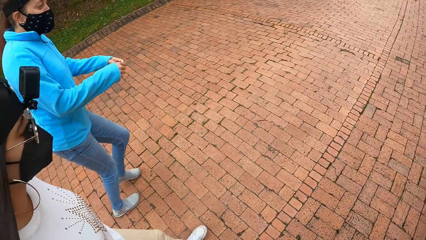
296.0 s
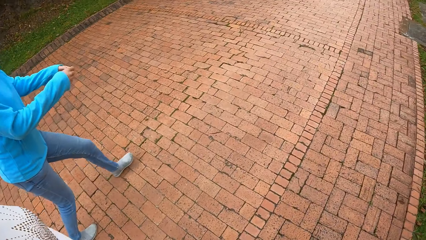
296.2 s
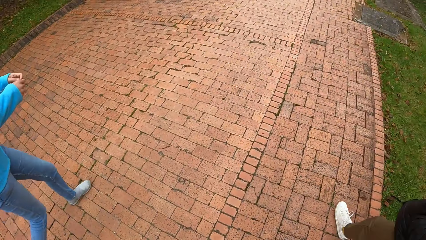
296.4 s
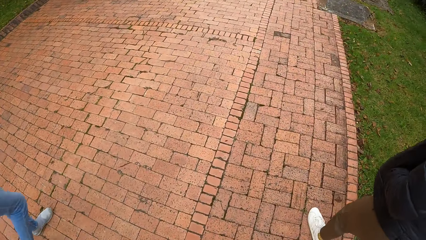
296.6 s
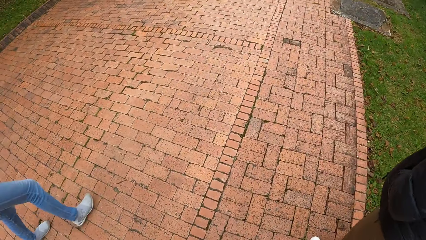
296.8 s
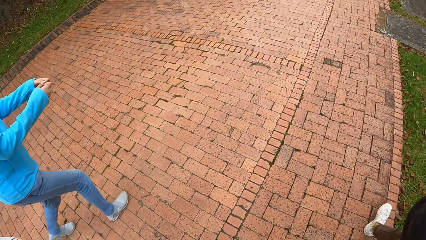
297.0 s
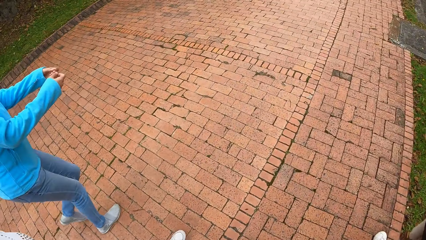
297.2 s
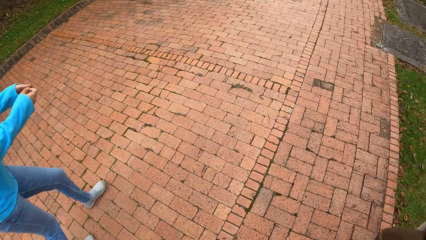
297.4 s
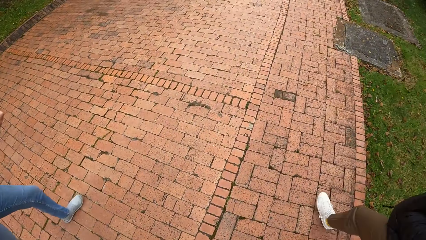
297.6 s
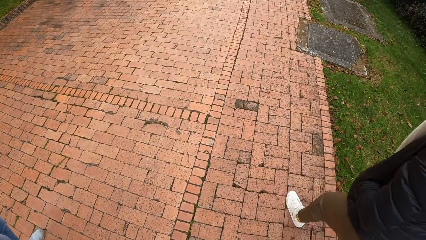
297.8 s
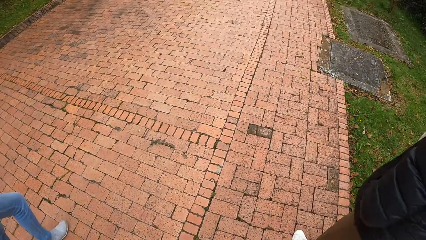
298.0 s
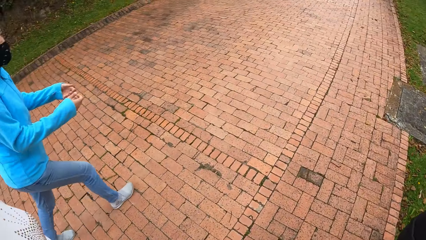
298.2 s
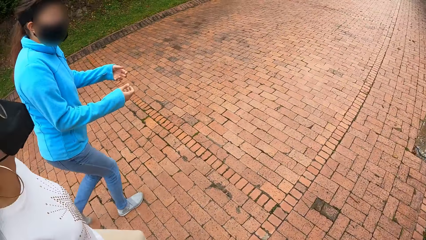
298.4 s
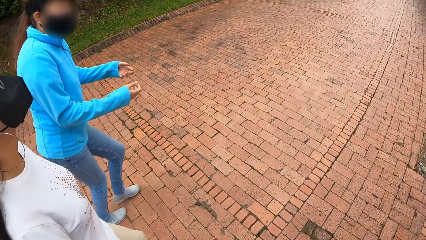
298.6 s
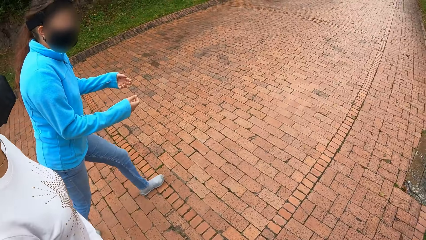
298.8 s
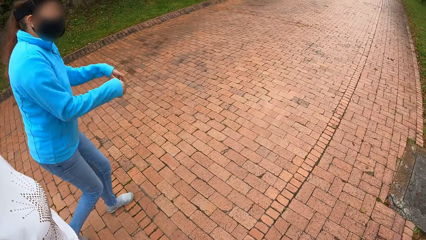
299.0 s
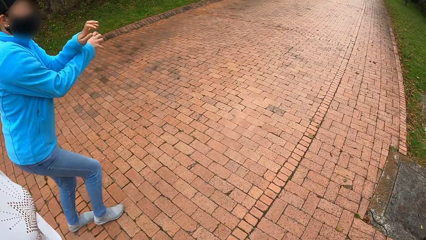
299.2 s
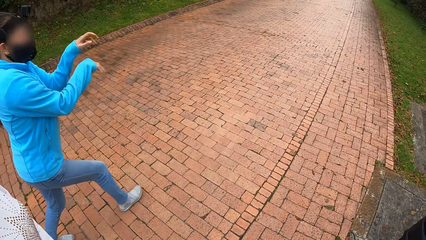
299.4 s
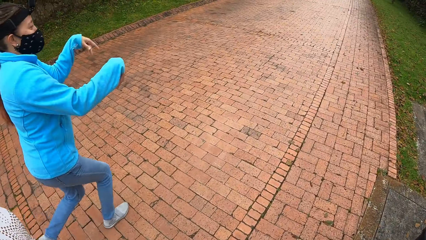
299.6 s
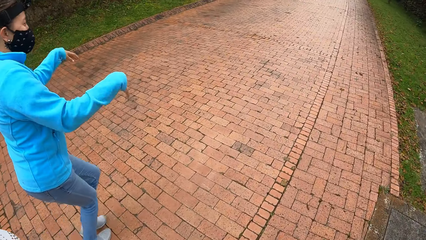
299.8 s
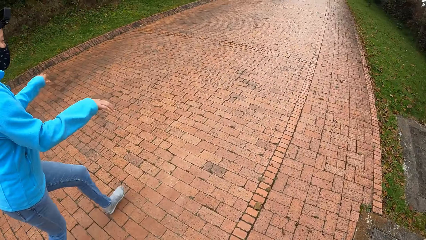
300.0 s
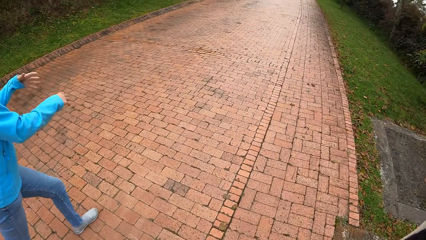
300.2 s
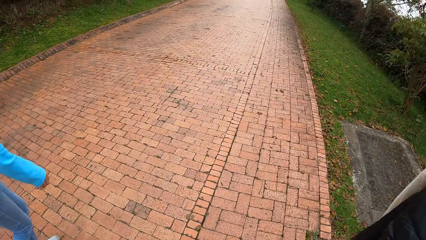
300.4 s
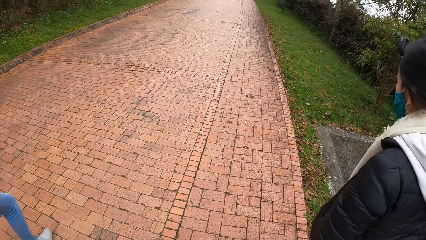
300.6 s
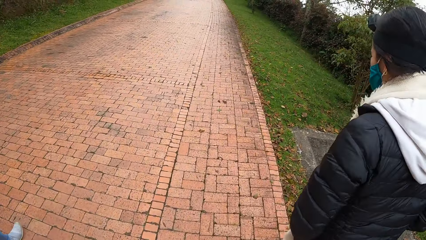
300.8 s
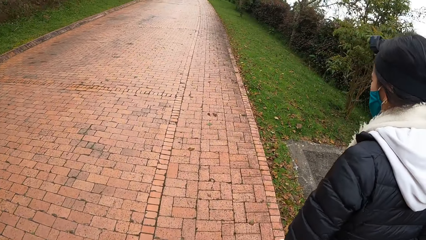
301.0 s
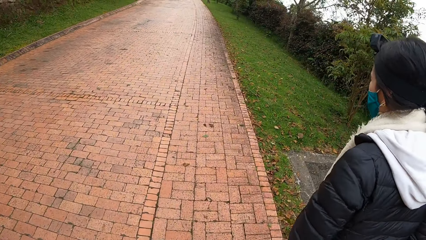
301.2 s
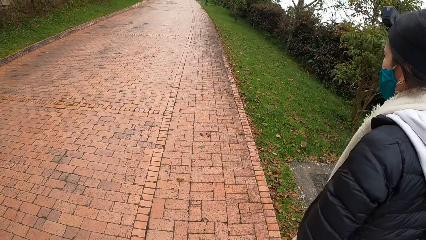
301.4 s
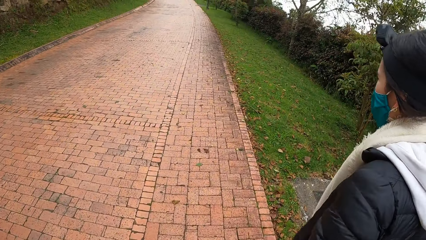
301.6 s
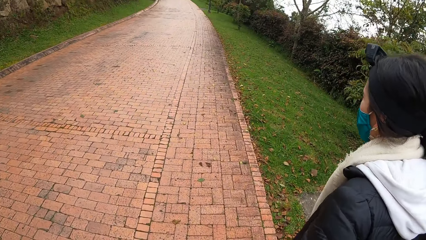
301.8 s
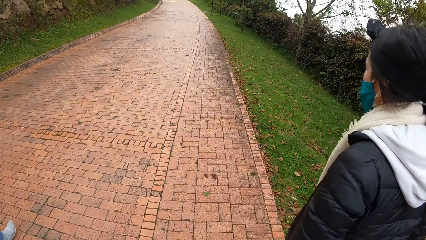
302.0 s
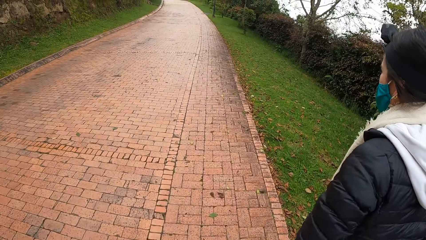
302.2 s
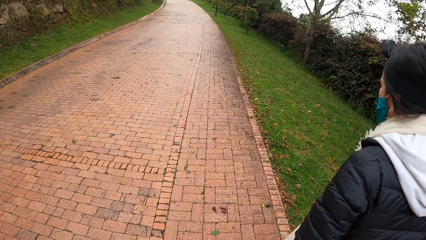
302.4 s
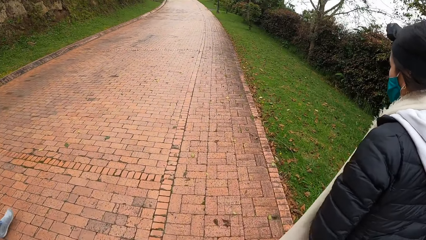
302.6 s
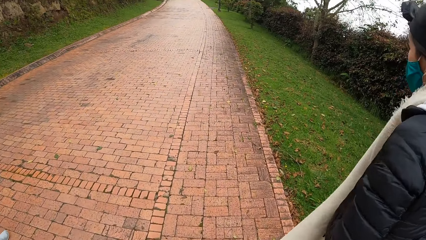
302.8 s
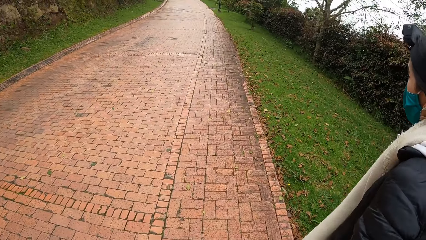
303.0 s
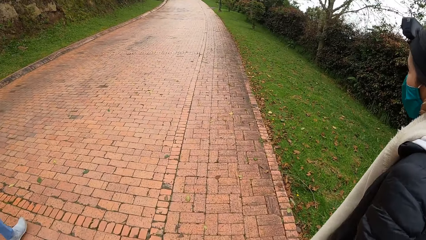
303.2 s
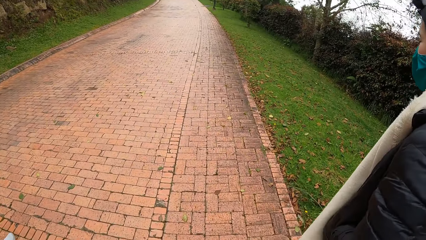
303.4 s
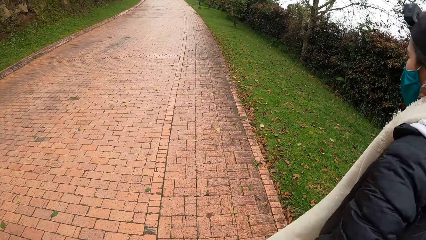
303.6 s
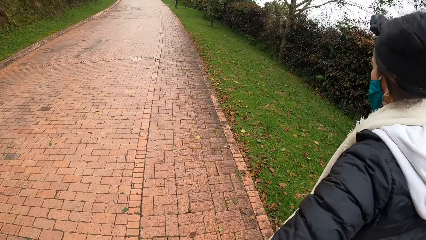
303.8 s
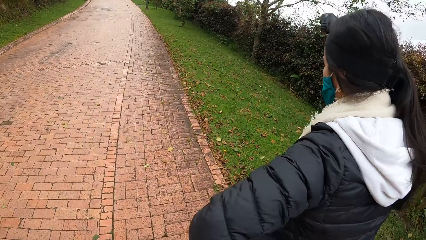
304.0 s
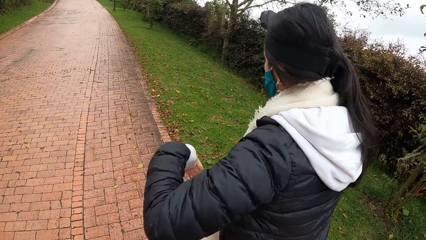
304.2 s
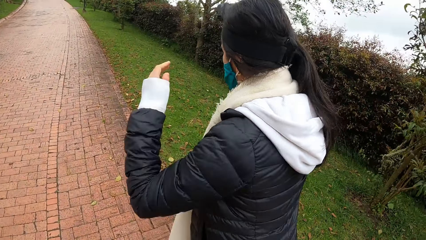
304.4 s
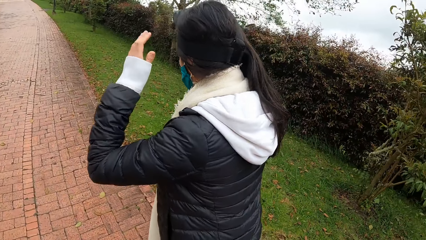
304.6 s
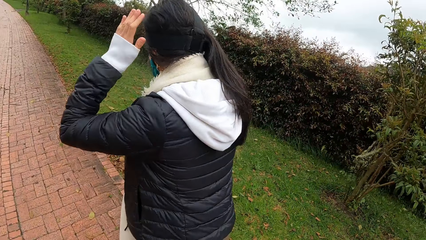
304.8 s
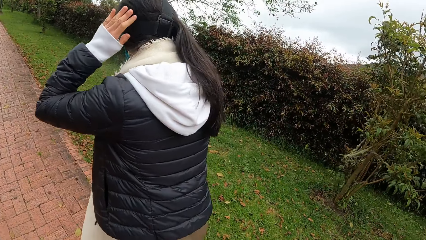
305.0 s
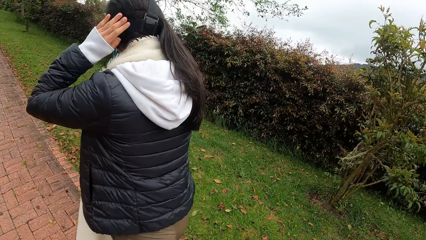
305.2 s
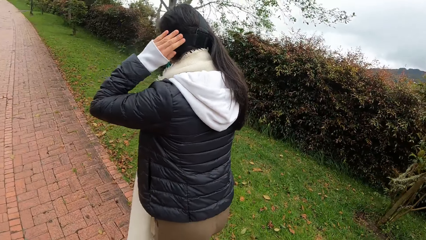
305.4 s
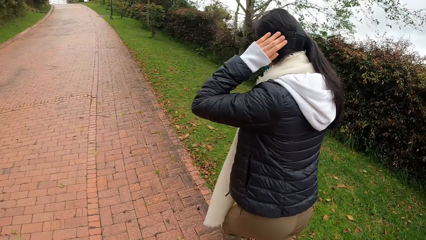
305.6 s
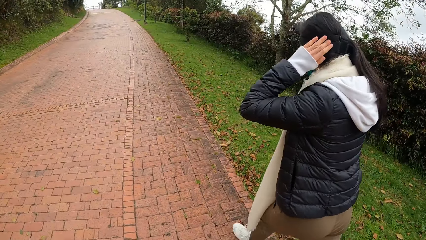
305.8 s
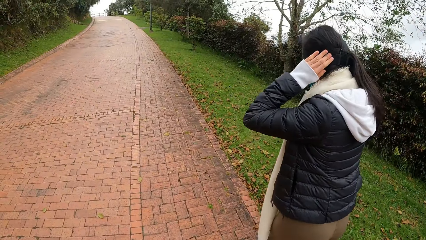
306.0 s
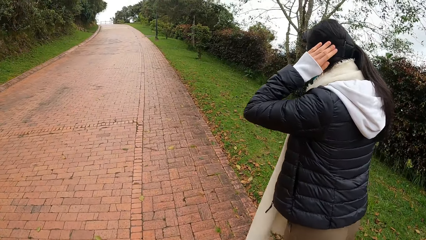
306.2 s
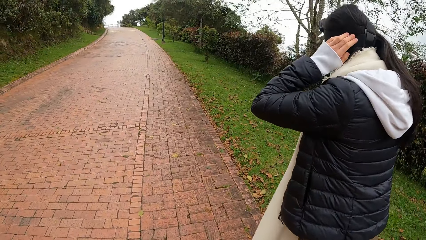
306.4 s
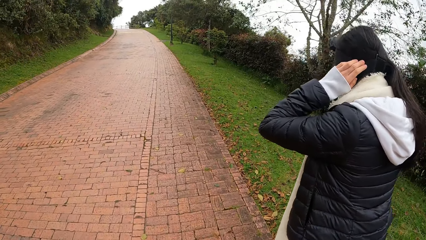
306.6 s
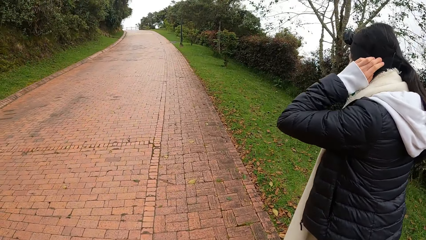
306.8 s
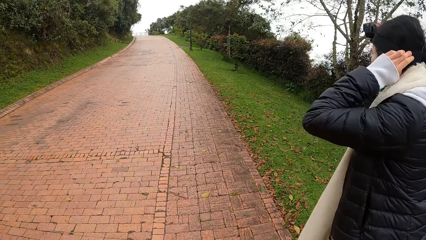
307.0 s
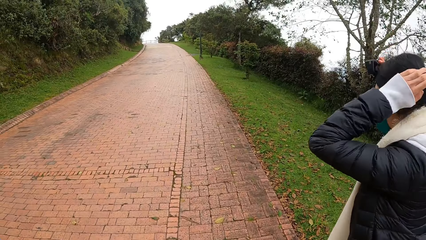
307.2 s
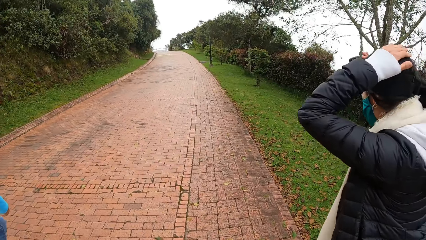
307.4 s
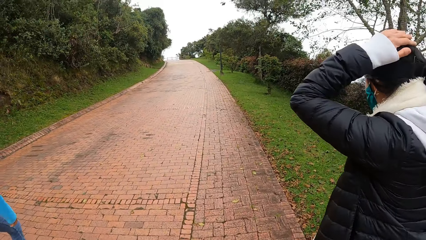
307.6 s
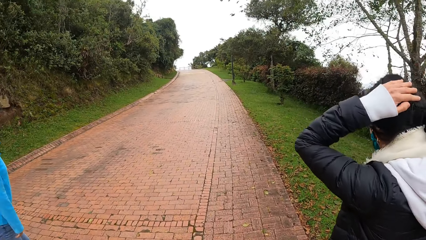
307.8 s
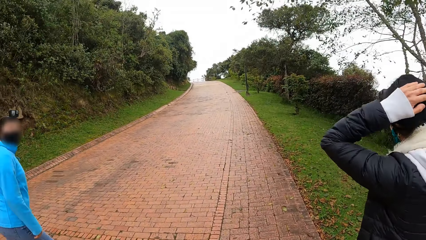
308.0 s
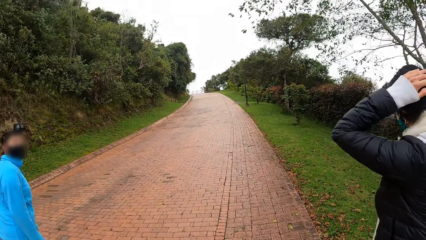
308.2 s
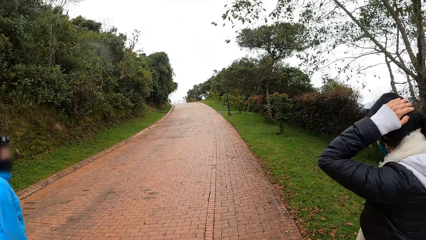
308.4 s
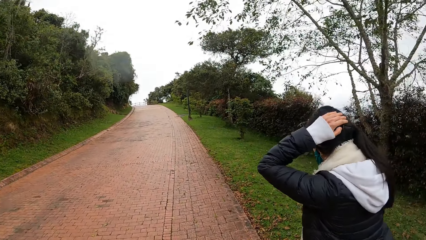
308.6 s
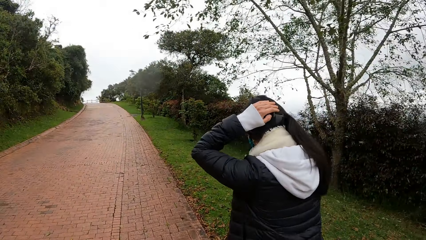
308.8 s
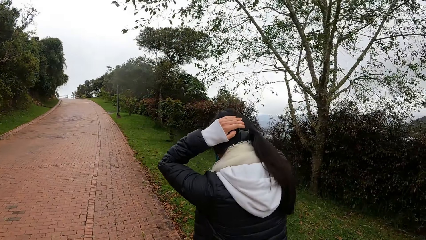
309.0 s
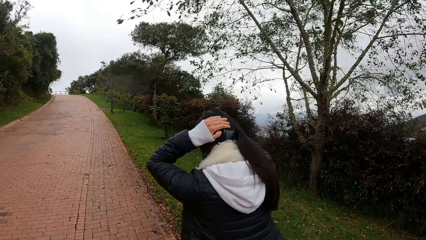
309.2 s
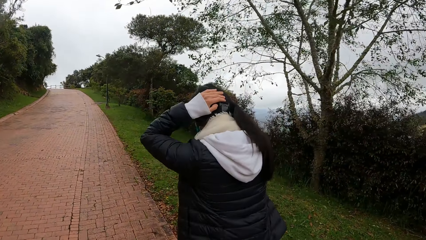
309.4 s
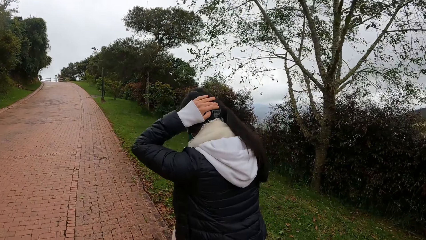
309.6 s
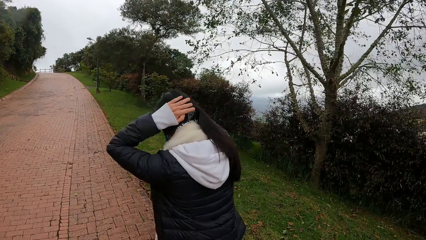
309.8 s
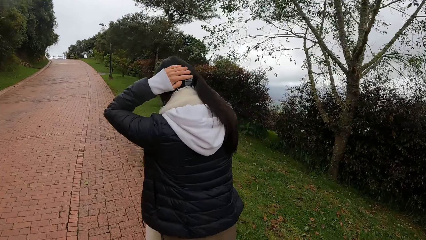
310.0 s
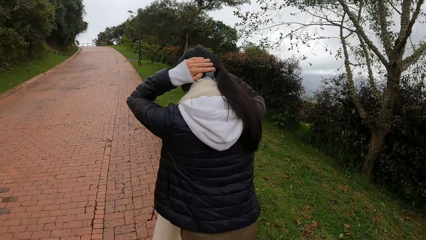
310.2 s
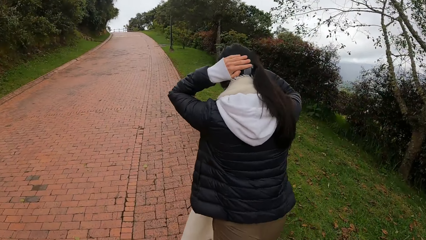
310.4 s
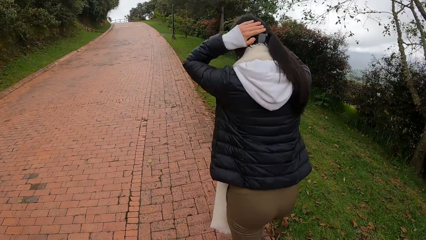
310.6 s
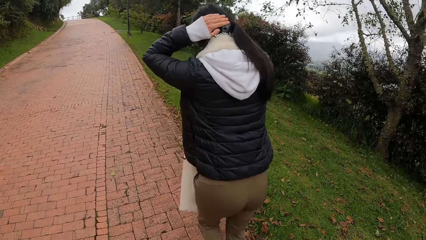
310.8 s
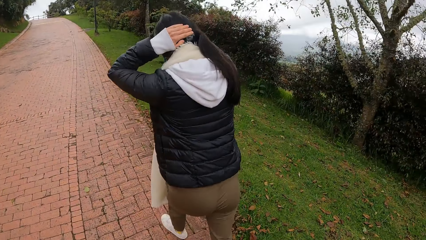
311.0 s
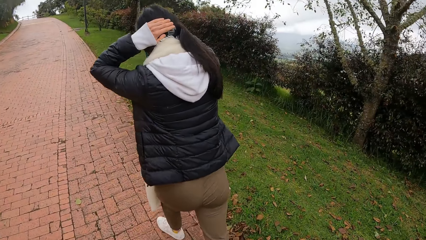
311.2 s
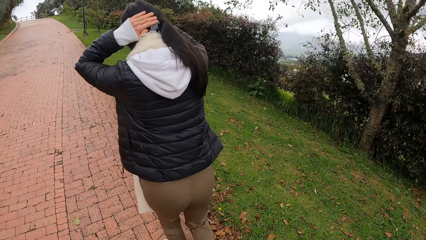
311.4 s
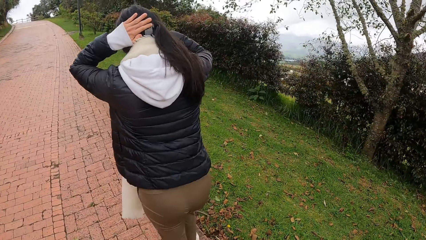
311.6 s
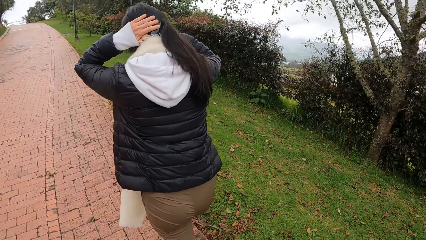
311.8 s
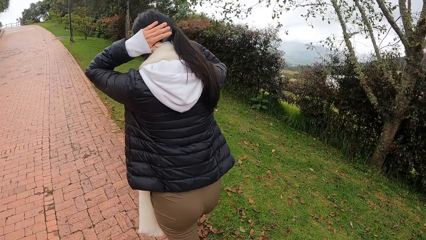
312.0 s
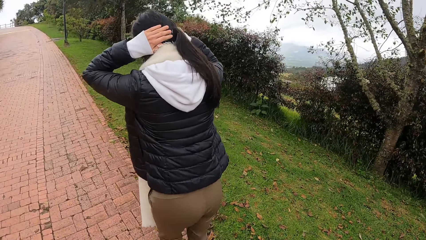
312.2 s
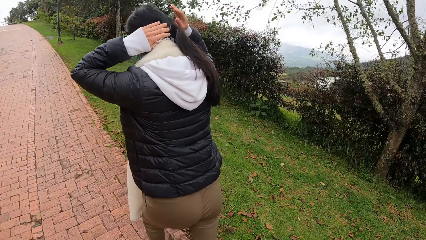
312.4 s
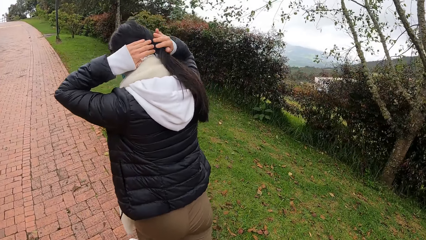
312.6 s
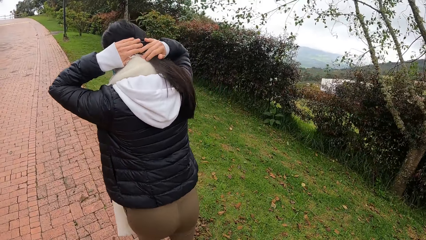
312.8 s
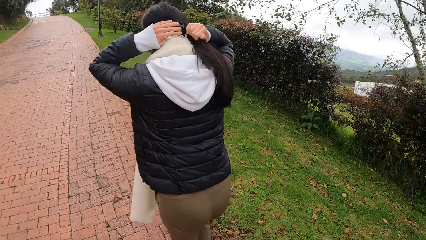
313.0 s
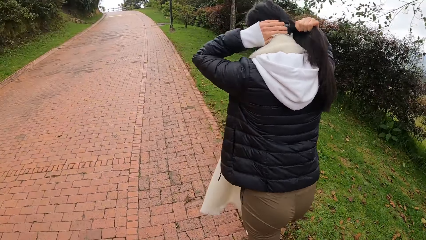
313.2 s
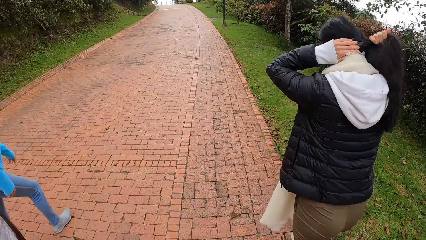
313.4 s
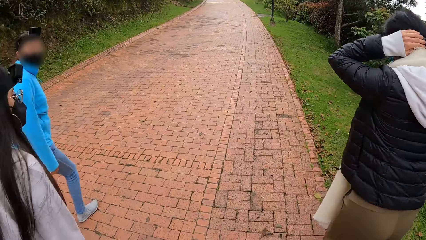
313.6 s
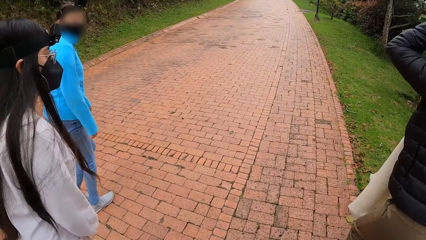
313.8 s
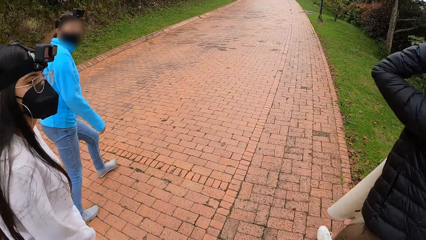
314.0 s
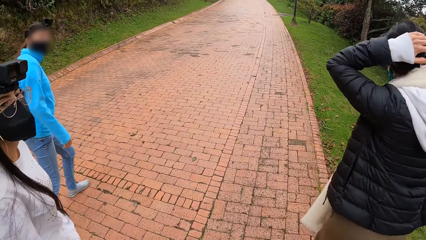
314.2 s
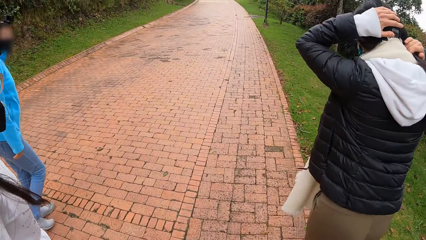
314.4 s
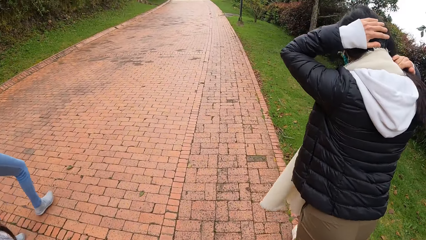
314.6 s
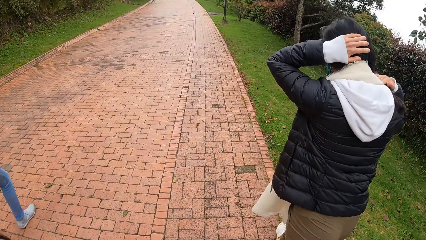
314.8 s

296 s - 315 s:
A person gestures with her hands. A woman walks. The woman adjusts her hair with her left hand. She adjusts her hair with both hands.
